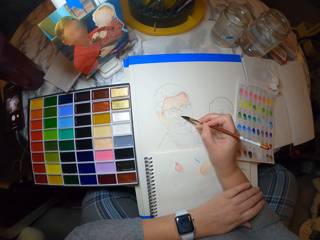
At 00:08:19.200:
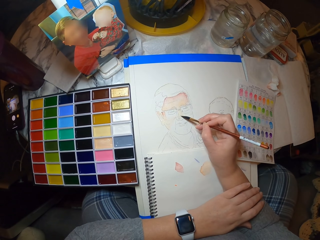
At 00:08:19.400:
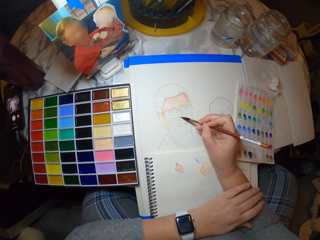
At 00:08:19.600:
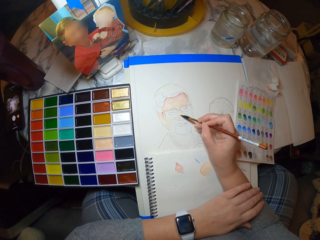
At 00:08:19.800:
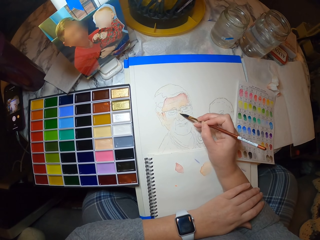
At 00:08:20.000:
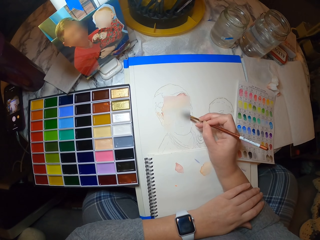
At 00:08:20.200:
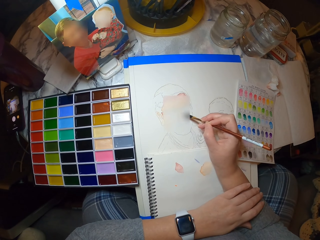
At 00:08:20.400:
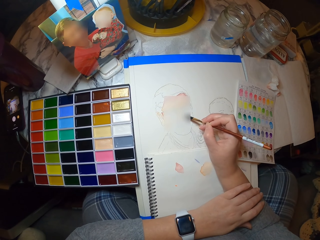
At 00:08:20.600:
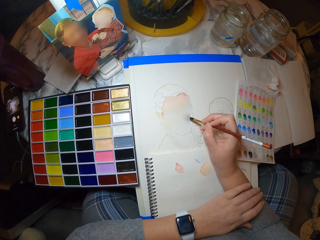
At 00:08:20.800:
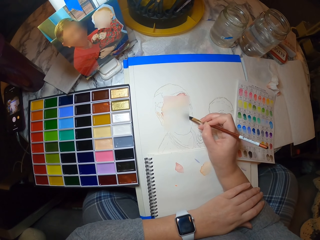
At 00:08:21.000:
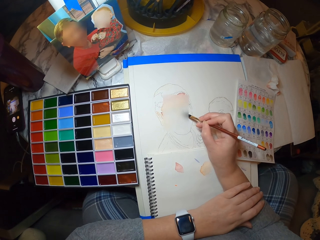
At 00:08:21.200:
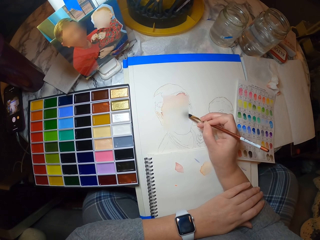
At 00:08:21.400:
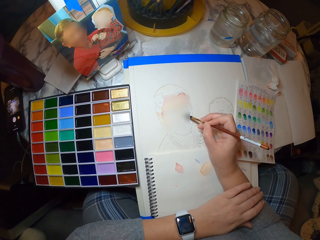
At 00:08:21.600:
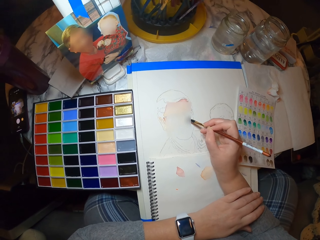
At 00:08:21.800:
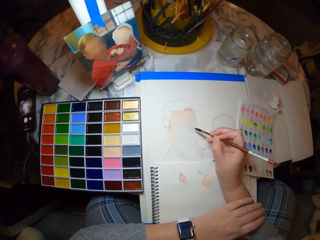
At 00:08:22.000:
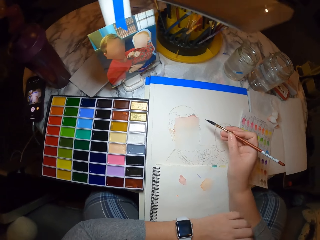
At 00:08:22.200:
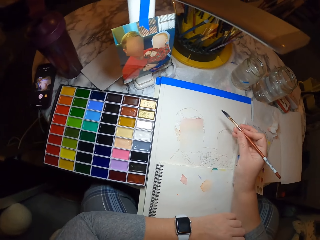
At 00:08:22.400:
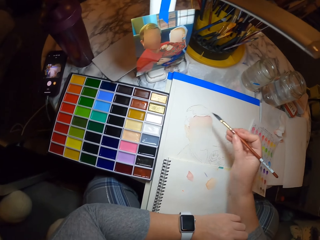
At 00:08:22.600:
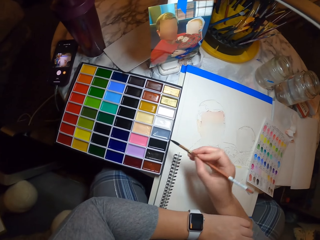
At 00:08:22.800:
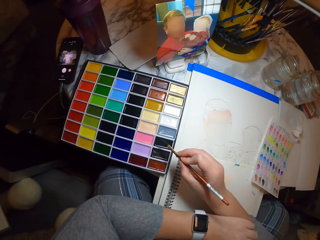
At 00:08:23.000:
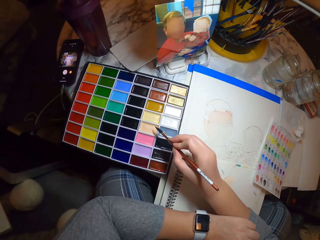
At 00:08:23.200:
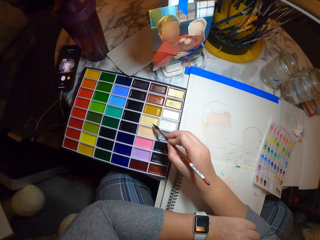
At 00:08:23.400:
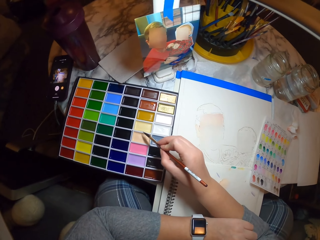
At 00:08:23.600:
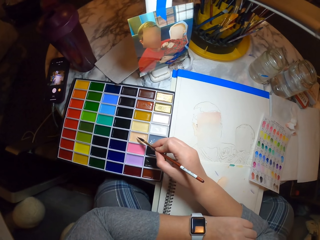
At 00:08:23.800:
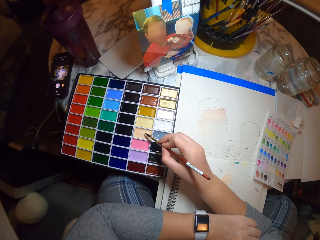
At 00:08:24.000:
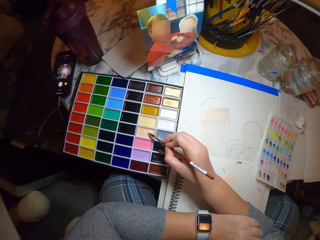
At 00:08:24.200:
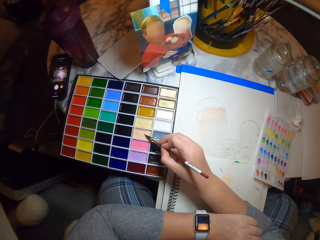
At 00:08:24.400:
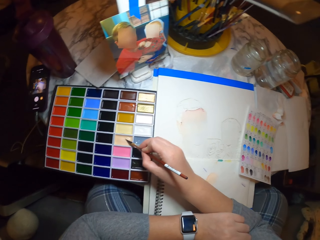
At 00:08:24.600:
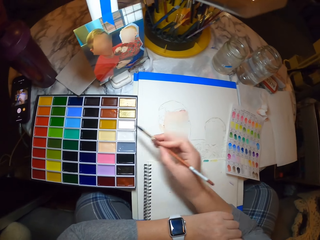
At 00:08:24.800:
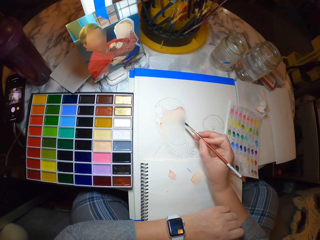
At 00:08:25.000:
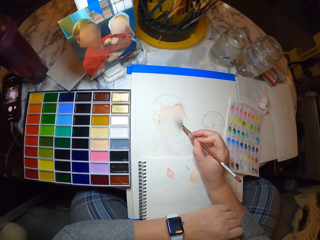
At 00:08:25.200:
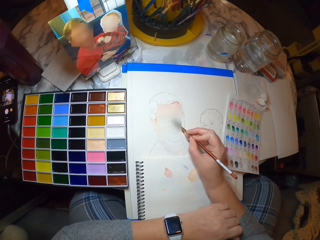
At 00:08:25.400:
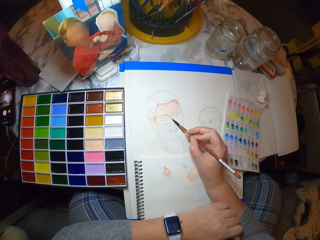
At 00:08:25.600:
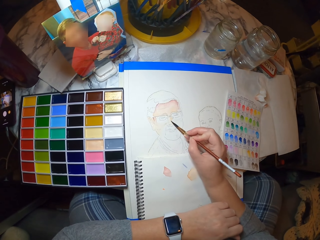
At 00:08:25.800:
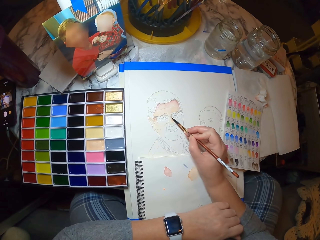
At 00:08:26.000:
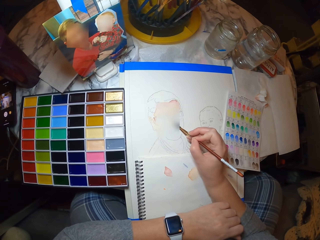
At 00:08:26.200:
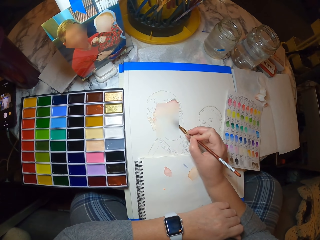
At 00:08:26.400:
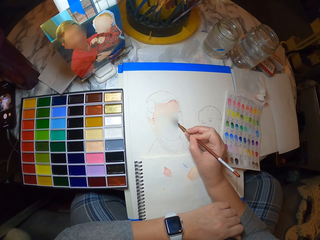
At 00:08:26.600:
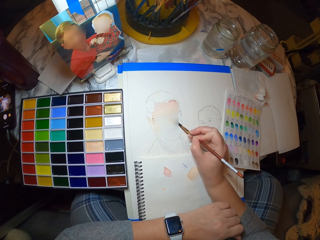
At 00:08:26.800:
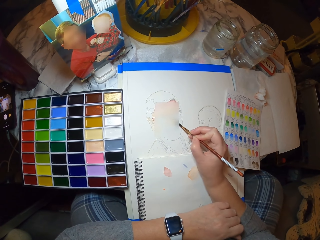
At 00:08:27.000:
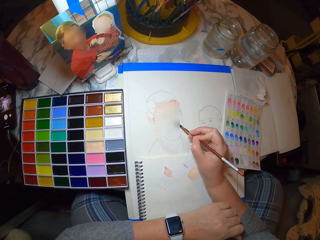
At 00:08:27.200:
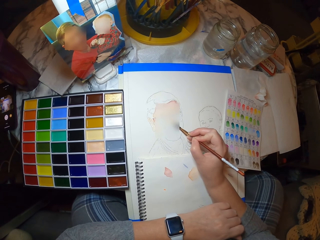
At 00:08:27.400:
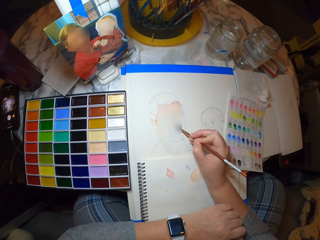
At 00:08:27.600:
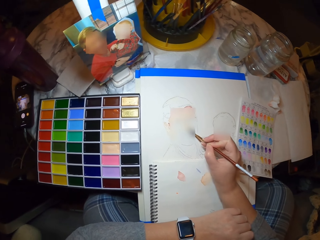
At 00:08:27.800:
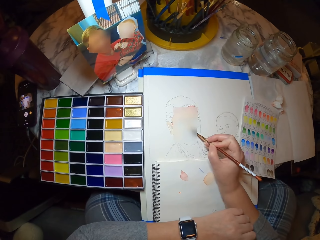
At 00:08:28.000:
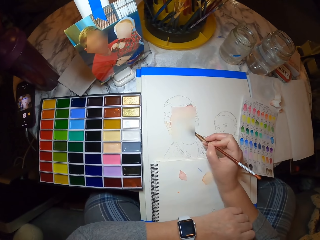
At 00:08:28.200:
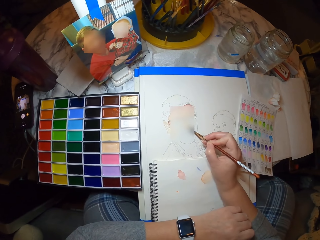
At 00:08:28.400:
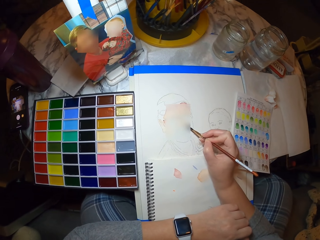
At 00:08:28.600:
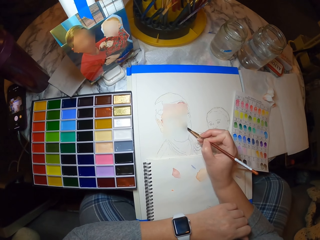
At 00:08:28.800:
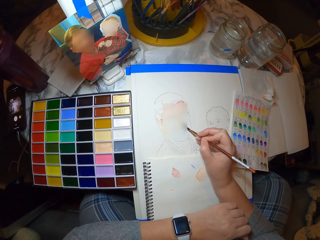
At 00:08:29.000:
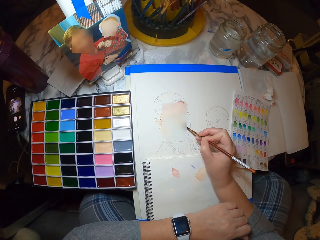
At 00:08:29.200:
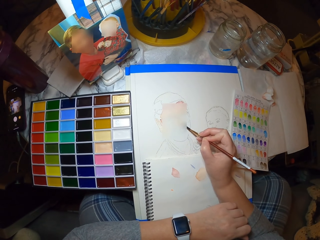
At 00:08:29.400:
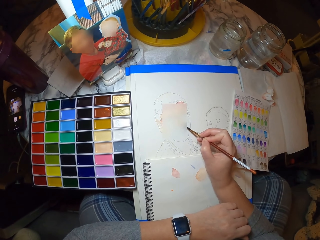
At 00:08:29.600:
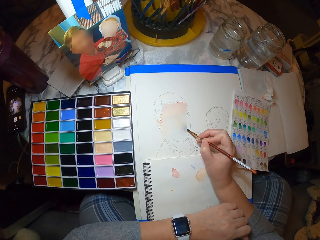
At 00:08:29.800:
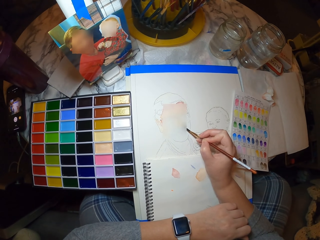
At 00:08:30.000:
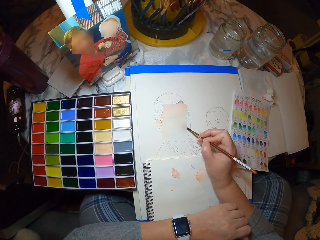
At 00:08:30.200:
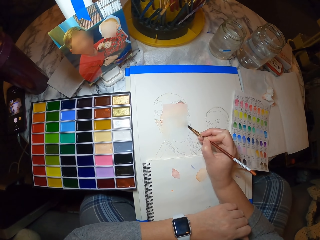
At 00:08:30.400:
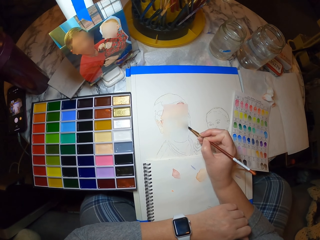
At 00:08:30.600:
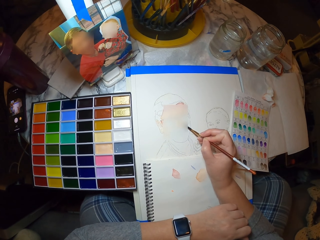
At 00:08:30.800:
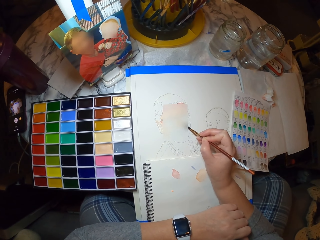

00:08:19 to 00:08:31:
The camera wearer dips the art brush in paint. They color the drawing with the art brush.

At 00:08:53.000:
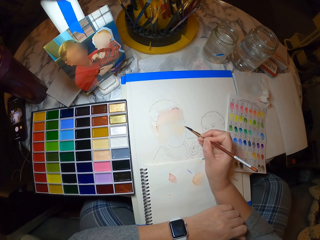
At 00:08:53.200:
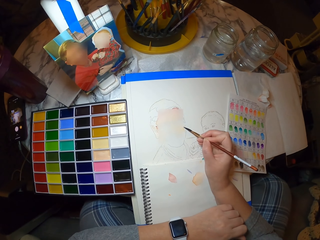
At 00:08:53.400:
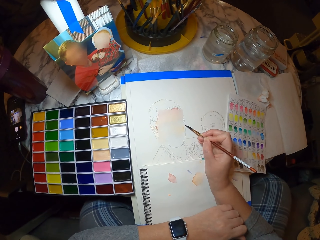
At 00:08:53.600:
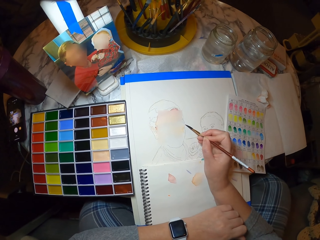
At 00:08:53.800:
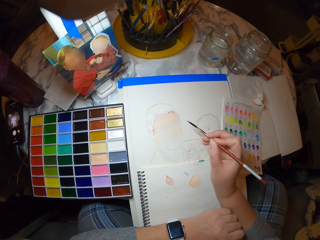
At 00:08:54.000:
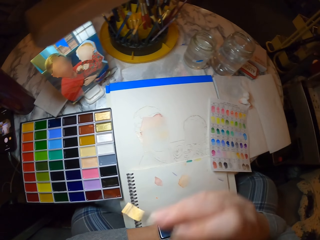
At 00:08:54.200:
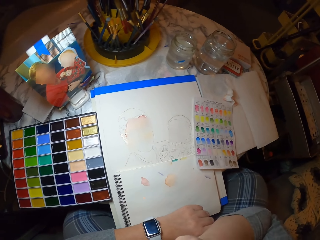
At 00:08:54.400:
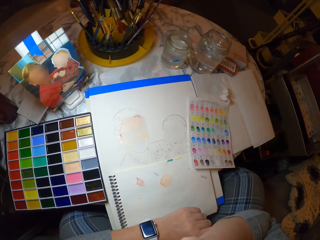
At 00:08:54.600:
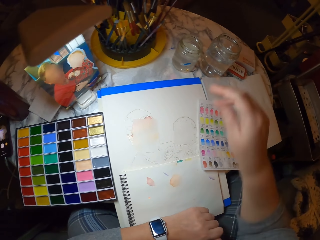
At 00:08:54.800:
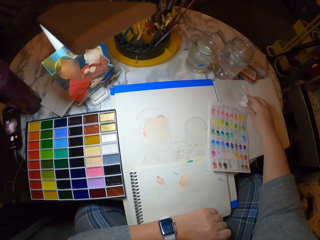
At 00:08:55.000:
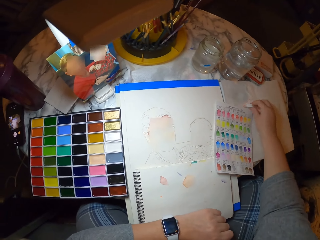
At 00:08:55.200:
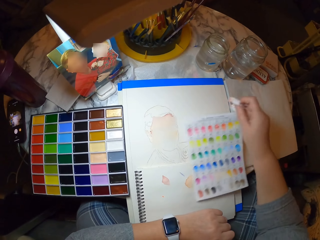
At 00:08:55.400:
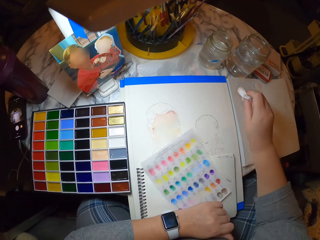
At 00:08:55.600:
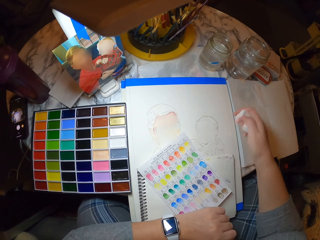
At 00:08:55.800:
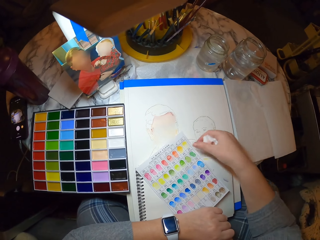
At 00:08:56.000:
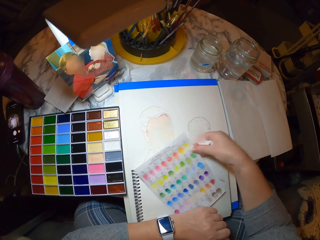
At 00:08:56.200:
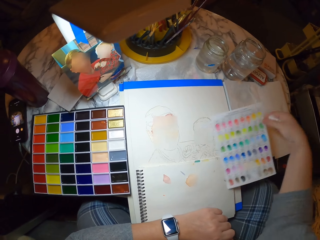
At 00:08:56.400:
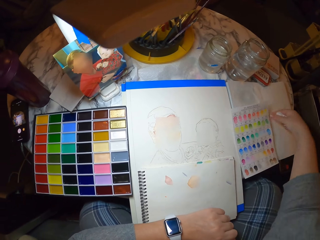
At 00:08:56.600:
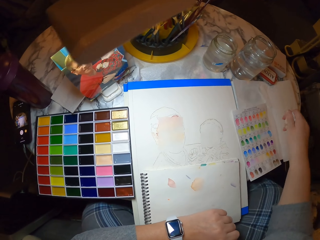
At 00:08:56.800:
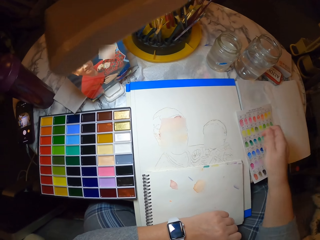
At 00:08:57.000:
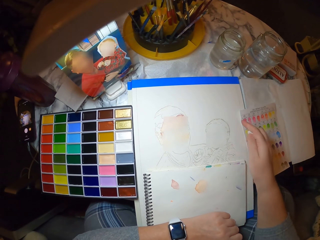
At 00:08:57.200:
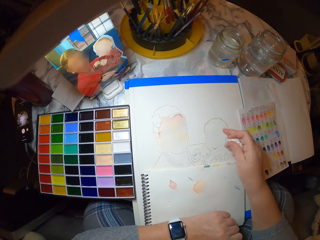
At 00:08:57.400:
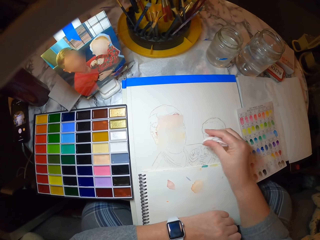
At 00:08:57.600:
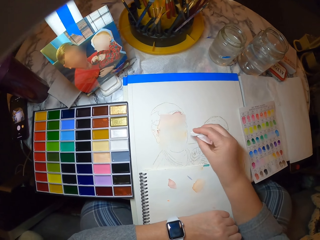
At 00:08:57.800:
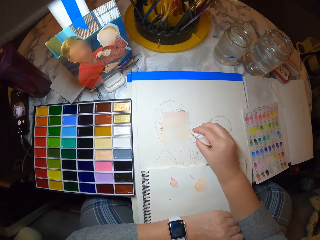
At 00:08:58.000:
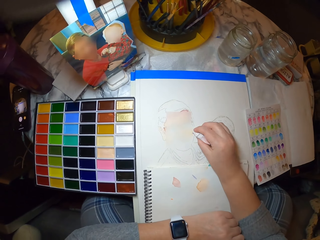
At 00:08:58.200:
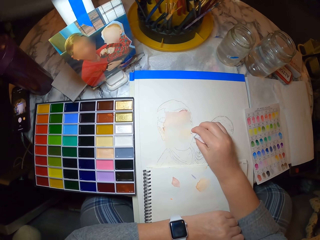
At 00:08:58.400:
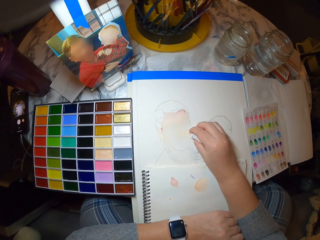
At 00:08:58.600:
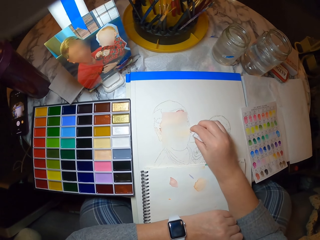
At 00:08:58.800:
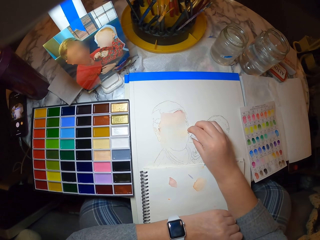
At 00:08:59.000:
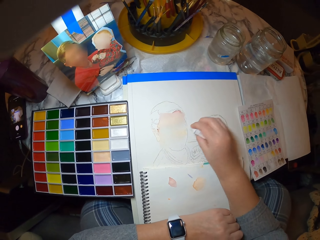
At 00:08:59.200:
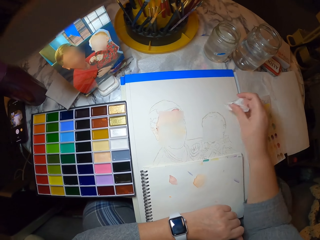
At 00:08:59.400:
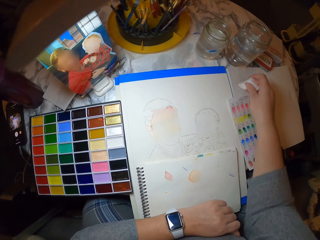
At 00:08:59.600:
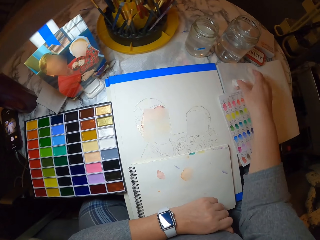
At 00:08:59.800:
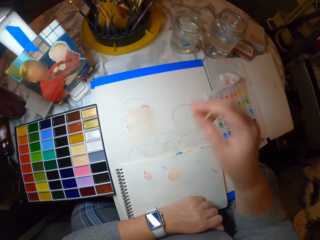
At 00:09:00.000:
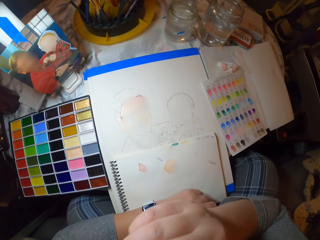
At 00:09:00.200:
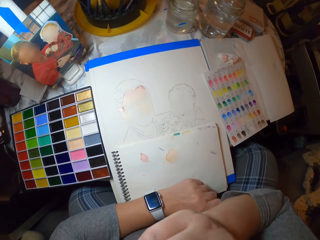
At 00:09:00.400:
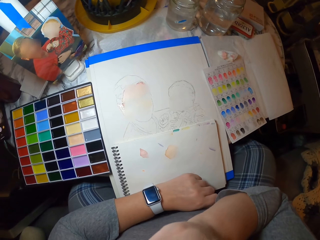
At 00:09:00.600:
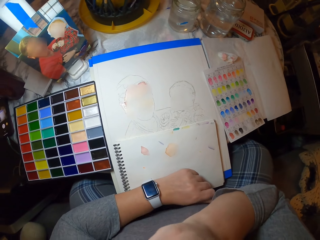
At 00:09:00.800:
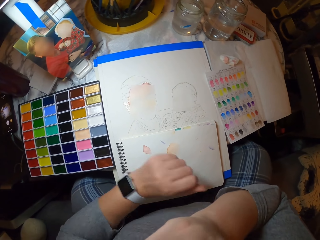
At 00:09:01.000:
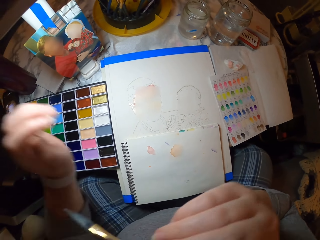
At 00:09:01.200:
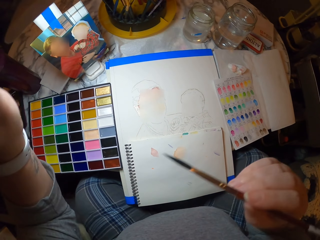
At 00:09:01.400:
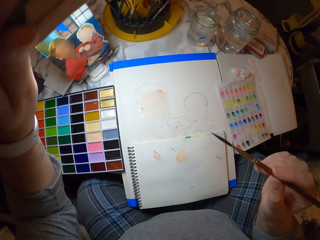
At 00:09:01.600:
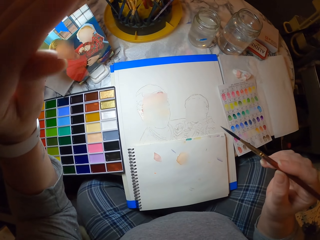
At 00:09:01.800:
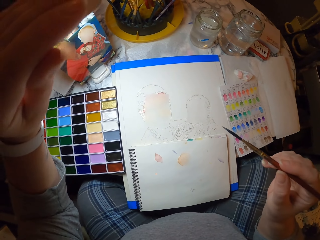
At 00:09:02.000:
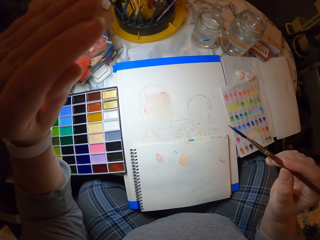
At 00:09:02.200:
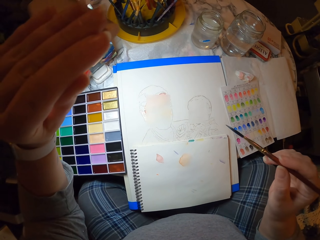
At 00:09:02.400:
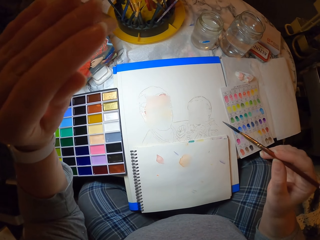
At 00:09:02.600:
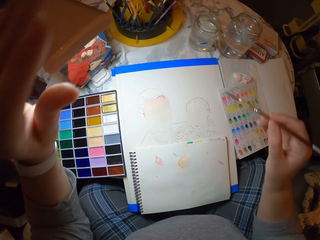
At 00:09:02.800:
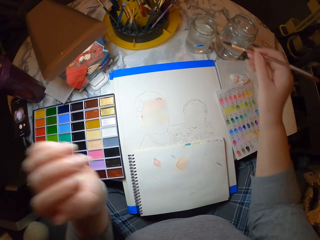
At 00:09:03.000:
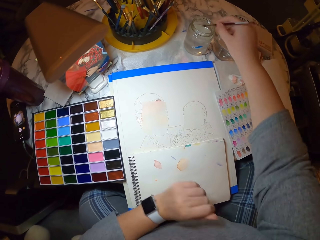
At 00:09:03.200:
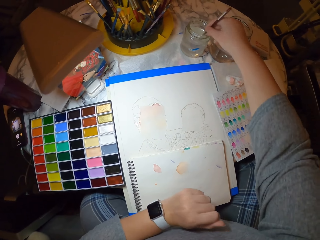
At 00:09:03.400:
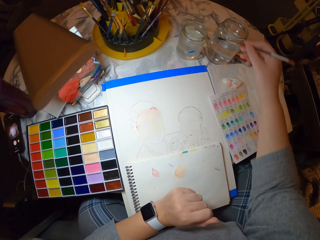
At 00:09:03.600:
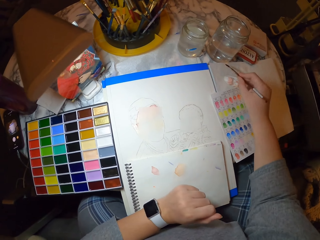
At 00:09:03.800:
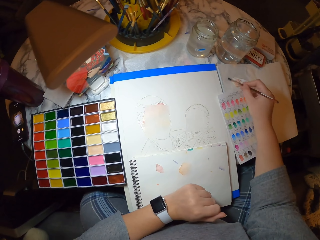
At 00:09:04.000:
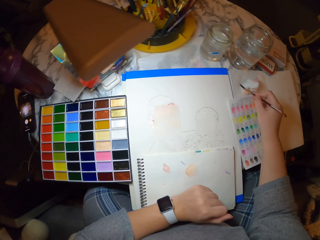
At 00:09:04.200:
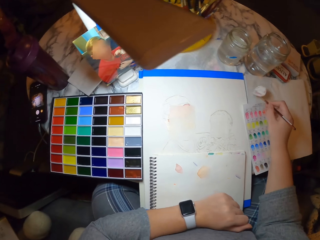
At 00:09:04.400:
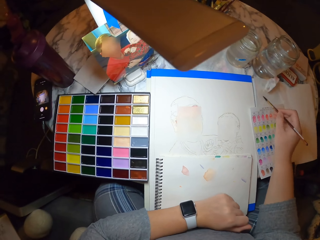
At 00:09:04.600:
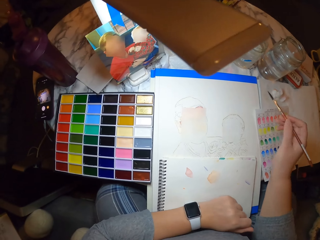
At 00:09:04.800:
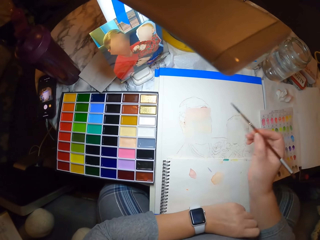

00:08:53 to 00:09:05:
The camera wearer puts the brush on the mouth. They grab a tissue paper or serviette. They move the color code paper aside on the table with the right. They hold the tissue paper. They hold the tissue paper again. They move the serviette on the hand. They wipe excess paint with the tissue. They put the tissue down. They grab the art brush. They hold the art brush and lower the lamp stand. They dip the art brush in water in the jar. They rub the brush on the book. They drain out excess water from the art brush.
